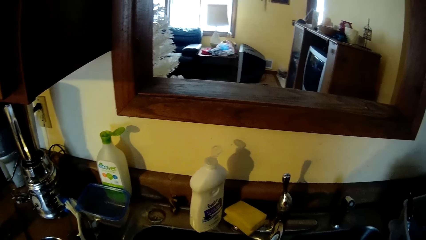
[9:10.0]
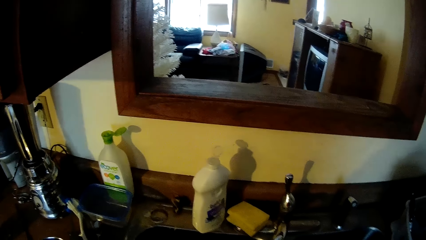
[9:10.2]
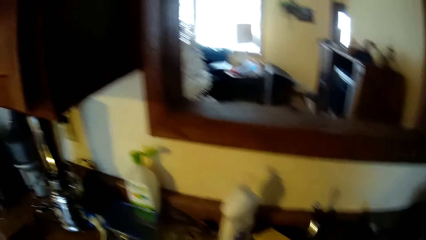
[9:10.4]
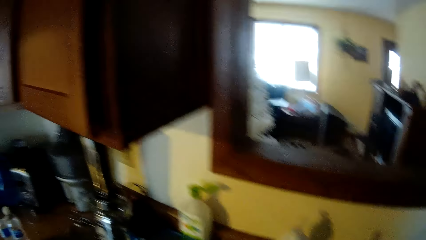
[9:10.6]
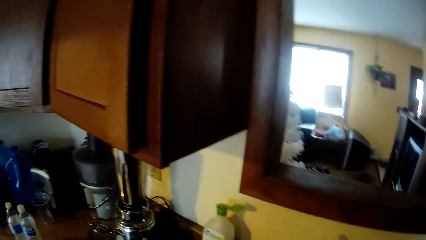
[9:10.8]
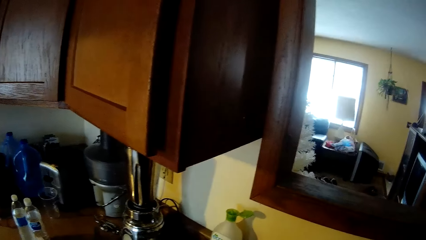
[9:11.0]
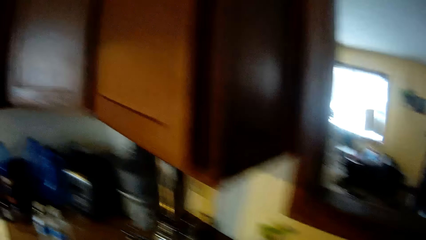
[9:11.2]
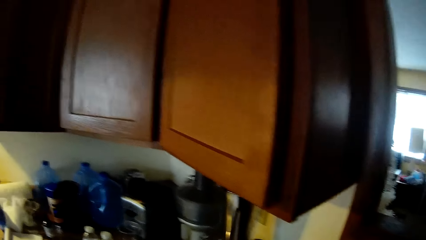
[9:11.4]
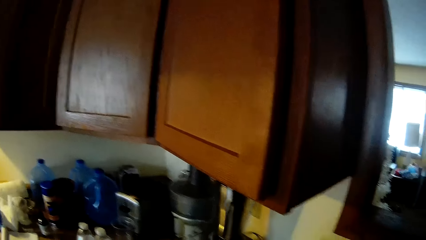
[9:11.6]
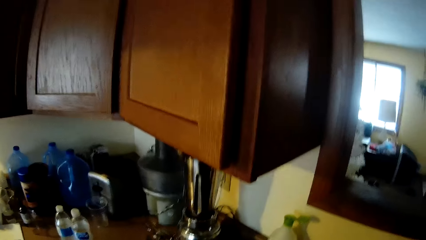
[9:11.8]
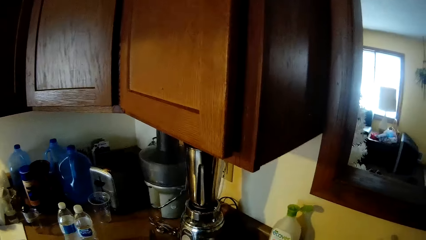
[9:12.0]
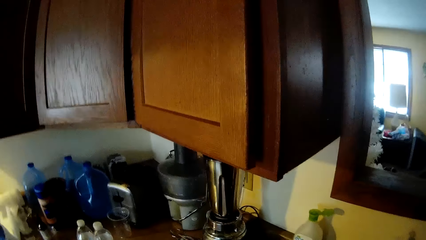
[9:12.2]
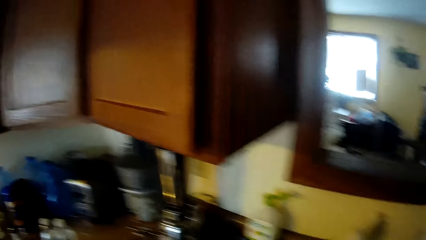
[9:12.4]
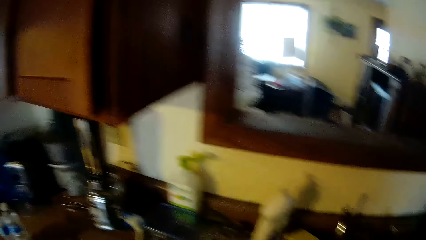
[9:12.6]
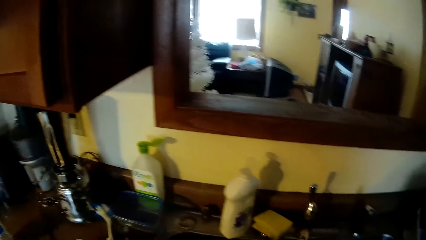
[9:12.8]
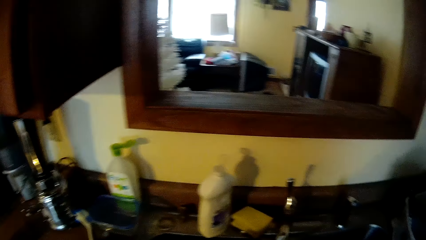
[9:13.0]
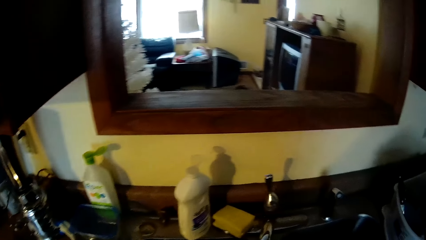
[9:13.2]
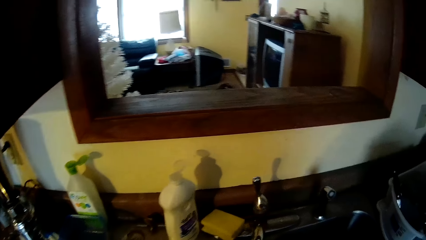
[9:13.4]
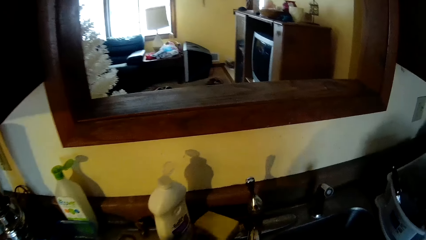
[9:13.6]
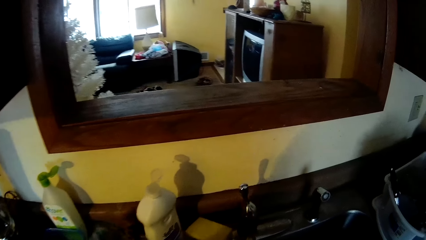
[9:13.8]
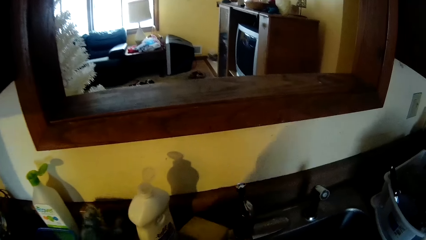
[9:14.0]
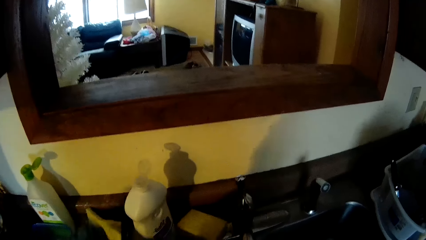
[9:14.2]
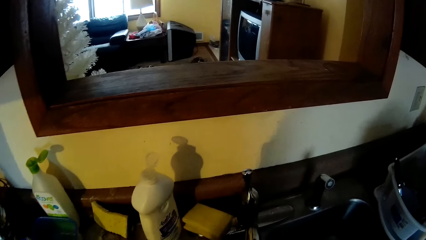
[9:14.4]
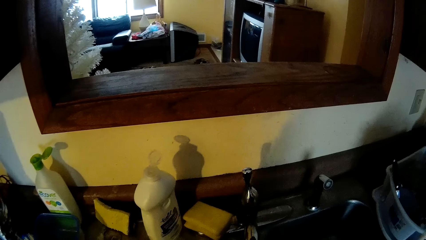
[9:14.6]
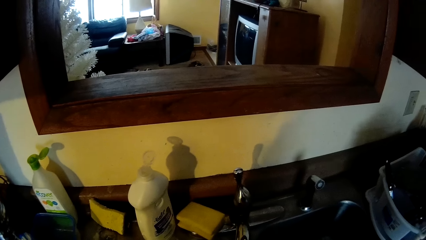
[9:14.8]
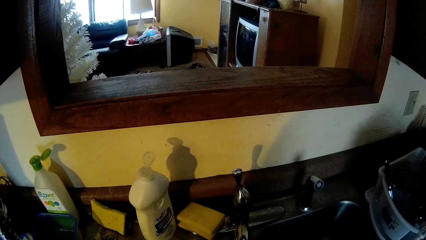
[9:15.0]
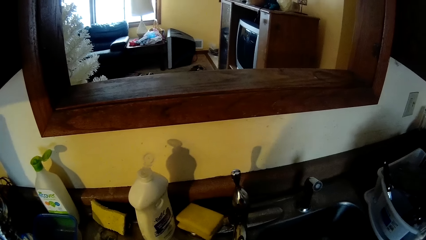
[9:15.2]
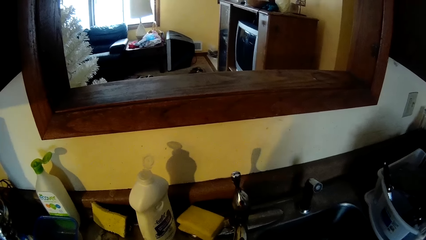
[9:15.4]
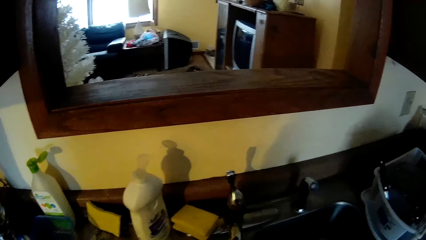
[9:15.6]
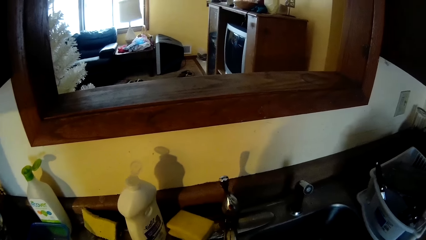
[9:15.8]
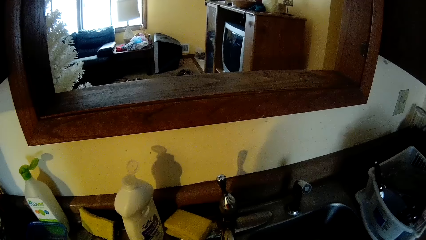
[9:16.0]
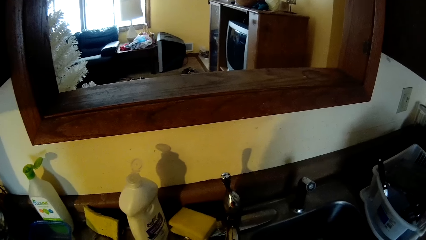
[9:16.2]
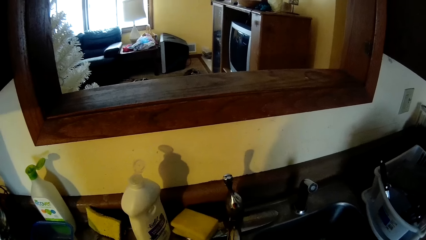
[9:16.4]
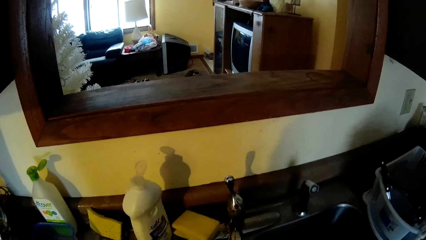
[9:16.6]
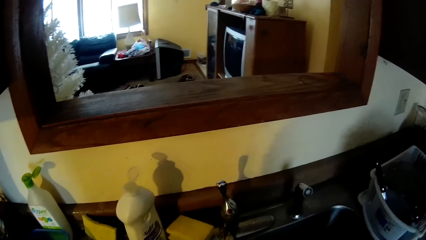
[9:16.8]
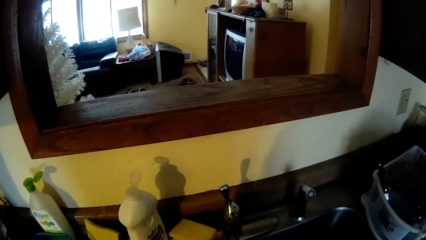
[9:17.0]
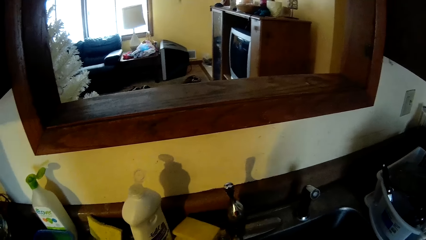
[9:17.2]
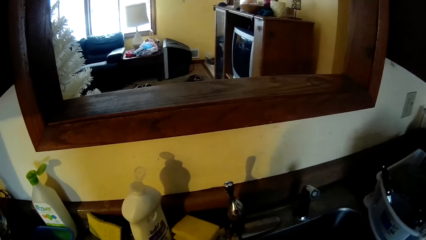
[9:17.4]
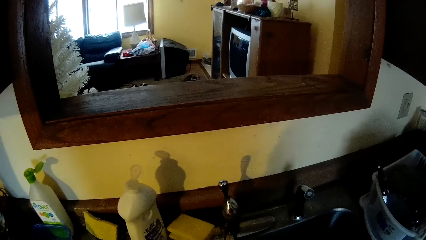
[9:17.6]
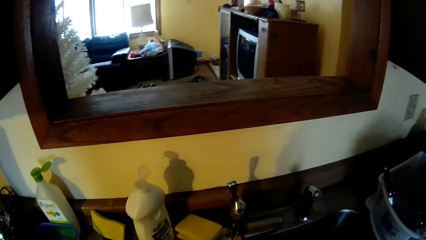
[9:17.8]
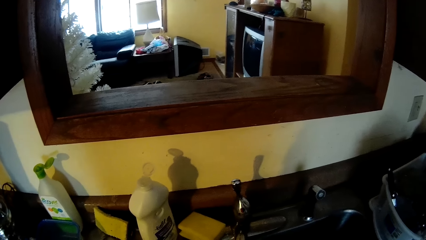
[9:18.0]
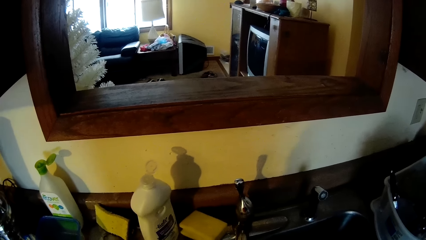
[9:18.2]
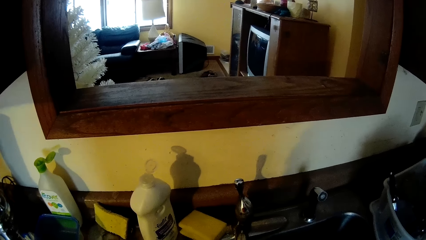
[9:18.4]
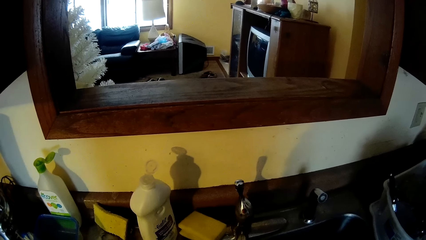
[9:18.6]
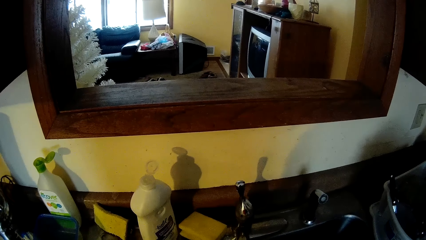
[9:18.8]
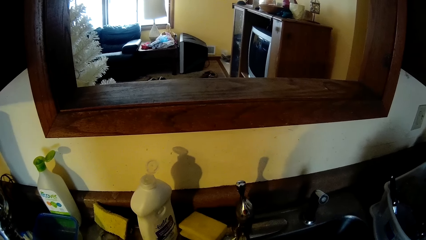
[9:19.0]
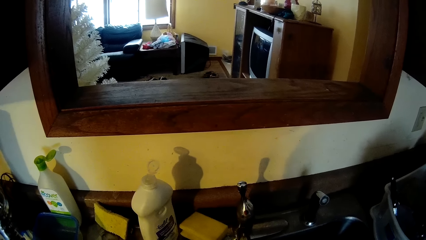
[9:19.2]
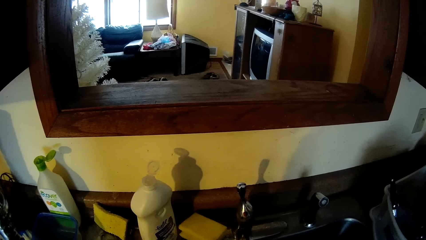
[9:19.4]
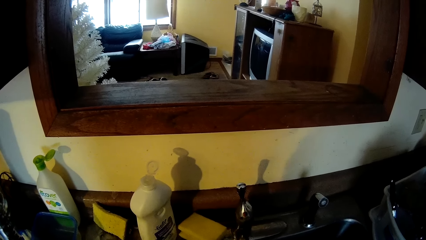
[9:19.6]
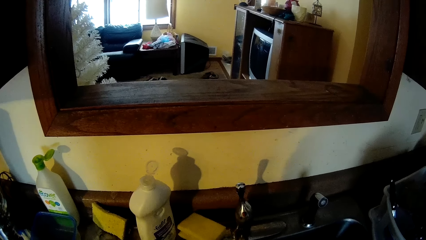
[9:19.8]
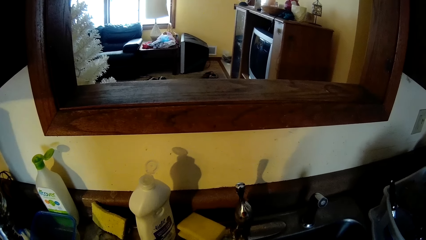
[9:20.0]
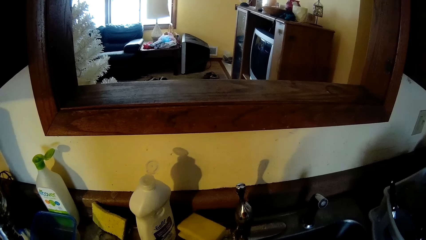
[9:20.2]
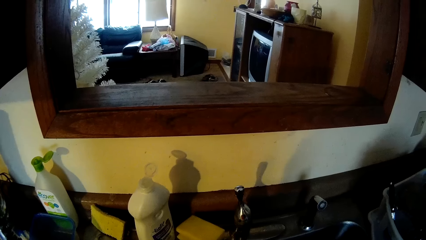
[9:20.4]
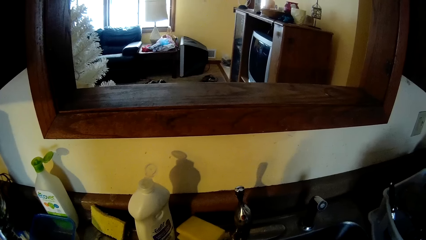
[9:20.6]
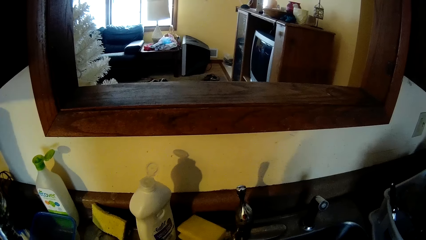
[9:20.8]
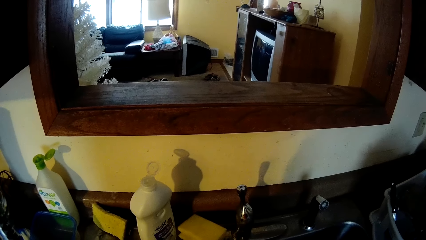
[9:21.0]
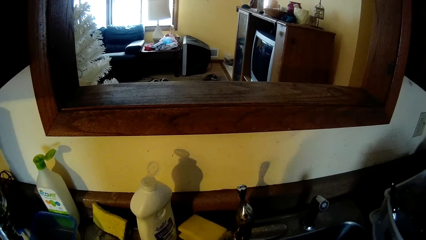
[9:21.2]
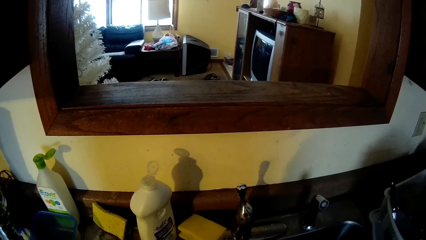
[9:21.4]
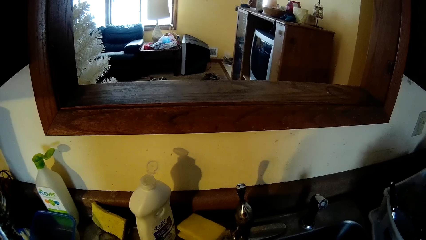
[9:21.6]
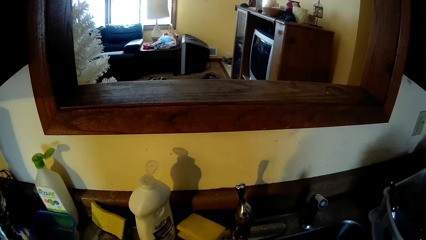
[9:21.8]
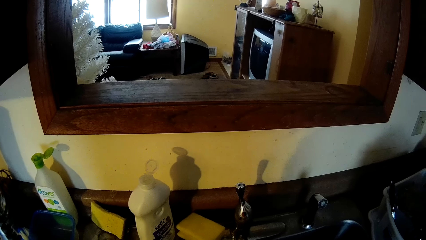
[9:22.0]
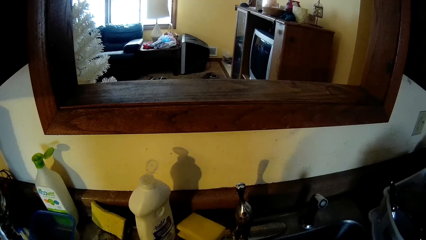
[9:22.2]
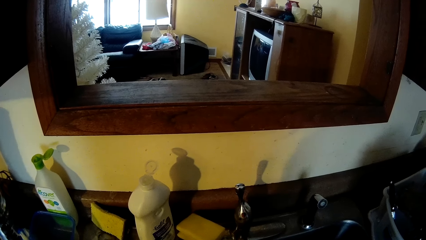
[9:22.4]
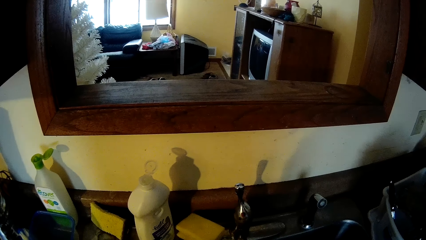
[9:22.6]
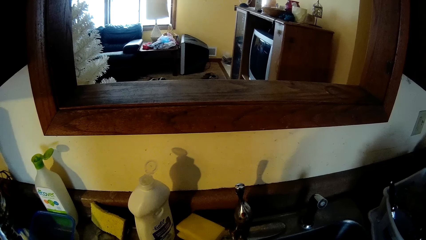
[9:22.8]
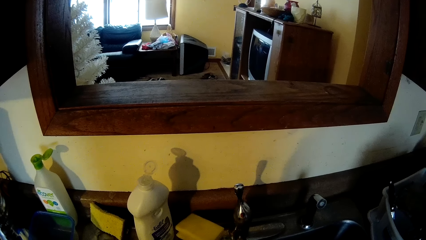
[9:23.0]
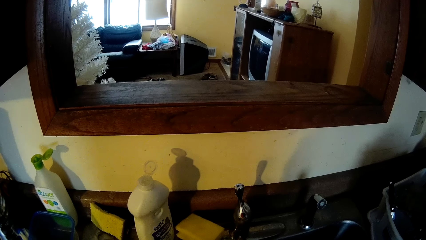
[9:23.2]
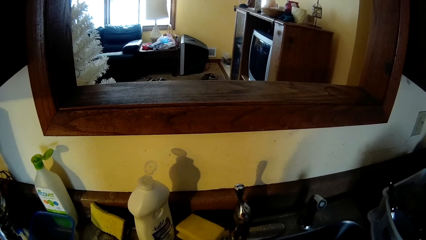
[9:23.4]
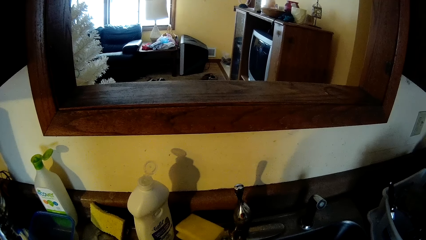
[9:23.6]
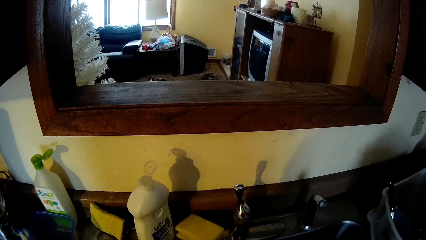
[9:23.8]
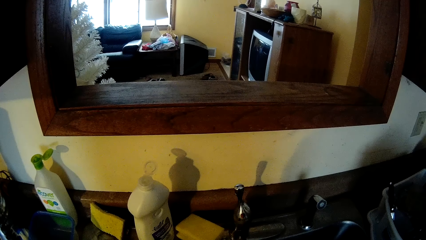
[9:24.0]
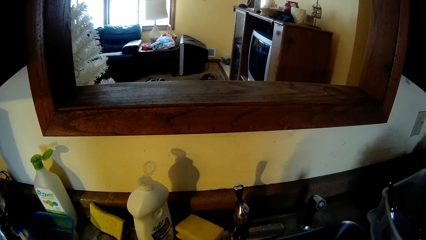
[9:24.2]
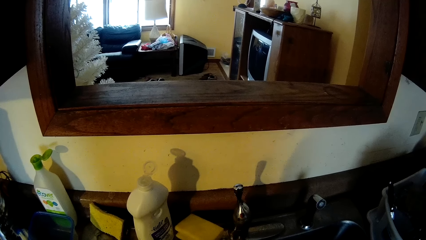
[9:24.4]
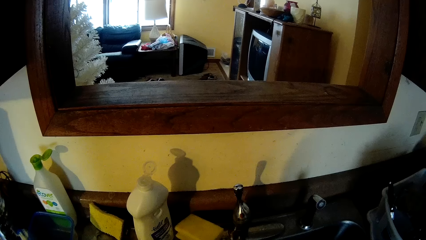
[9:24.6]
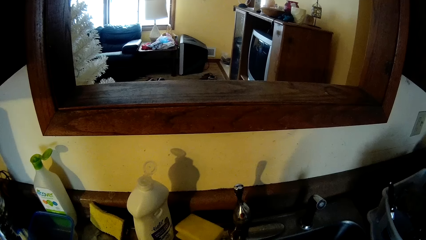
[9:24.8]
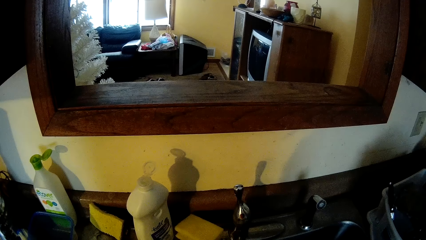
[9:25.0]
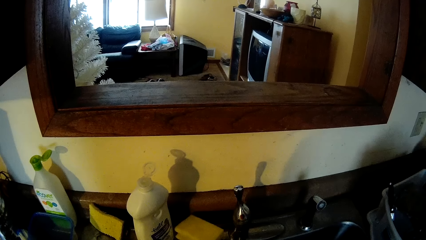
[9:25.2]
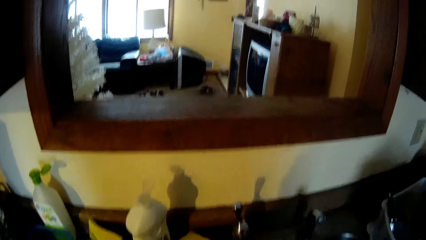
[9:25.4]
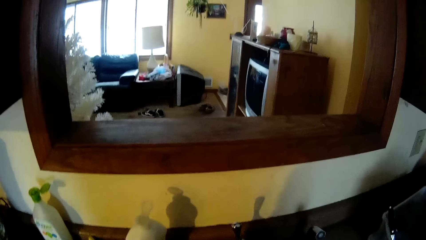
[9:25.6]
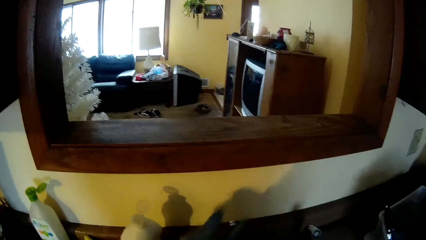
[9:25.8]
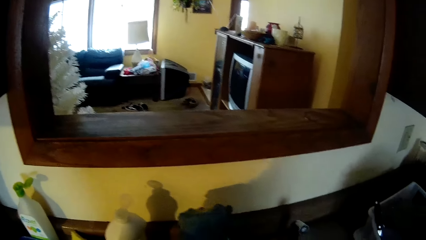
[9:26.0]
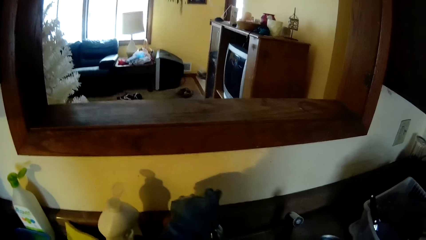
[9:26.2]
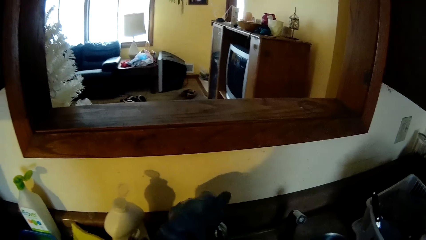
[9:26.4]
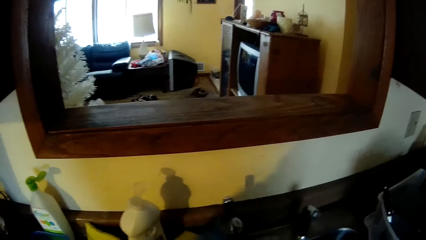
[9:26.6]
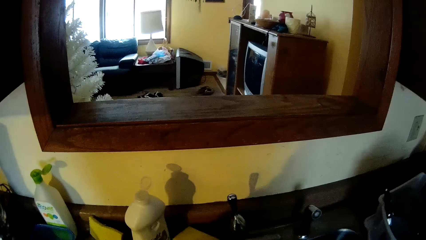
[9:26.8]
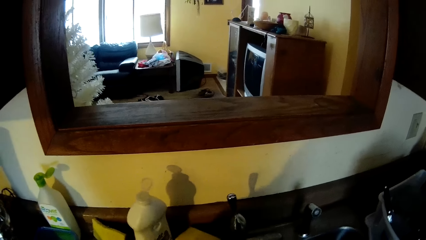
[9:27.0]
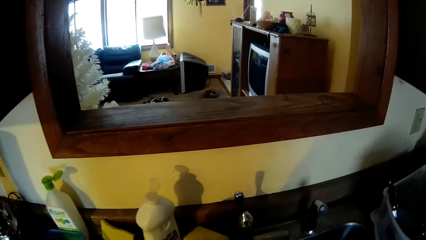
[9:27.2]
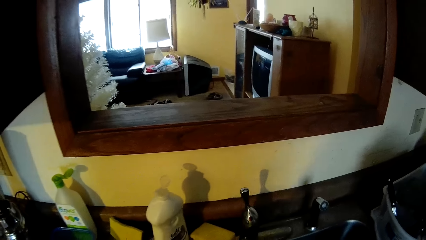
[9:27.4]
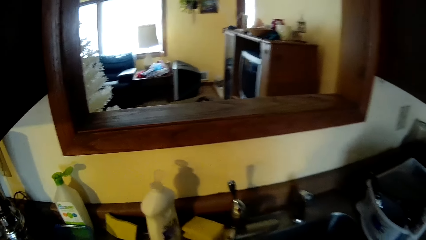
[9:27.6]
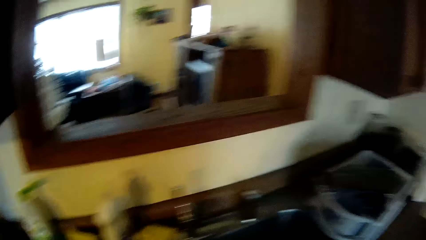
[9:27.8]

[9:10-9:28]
The camera wearer looks around. She drops the sponge on the sink with her left hand. She turns on the sink tap. She closes a faucet with her left hand.
